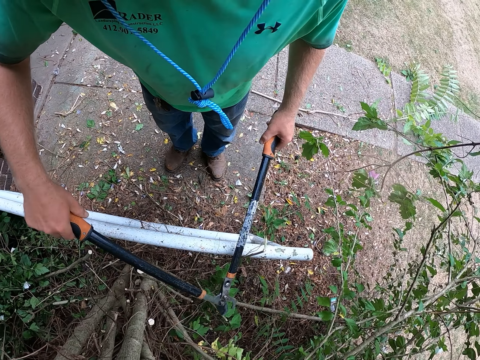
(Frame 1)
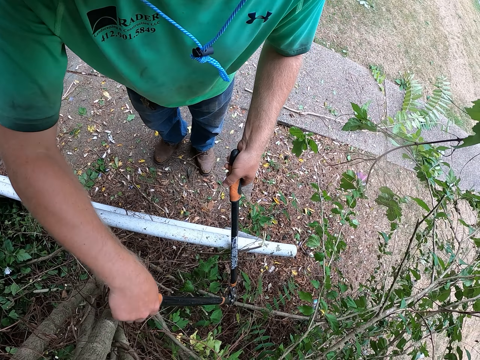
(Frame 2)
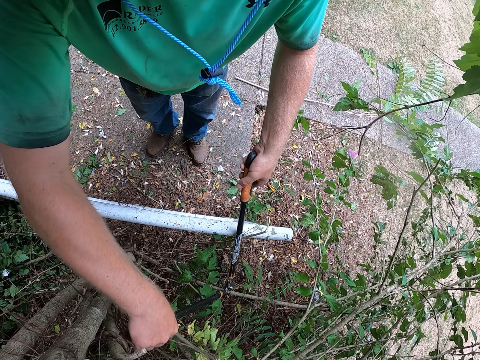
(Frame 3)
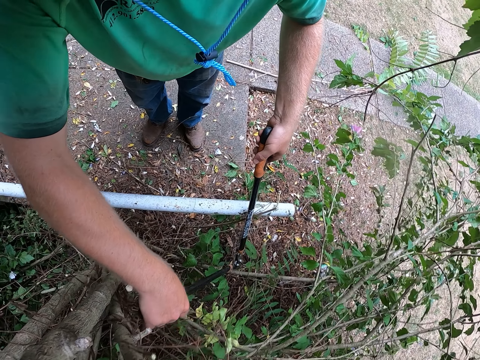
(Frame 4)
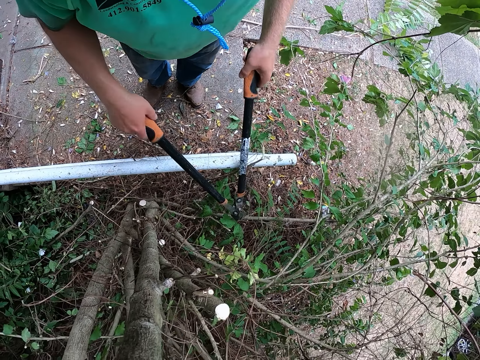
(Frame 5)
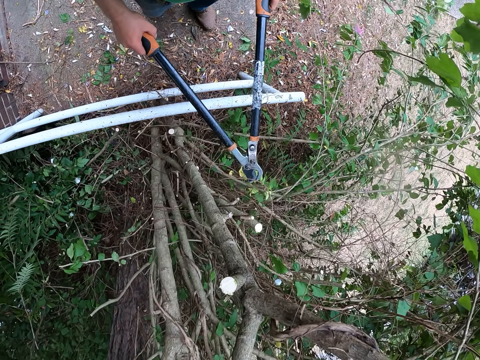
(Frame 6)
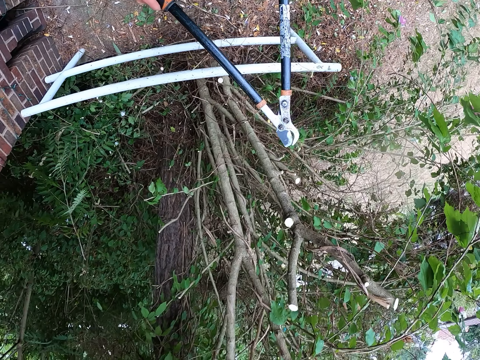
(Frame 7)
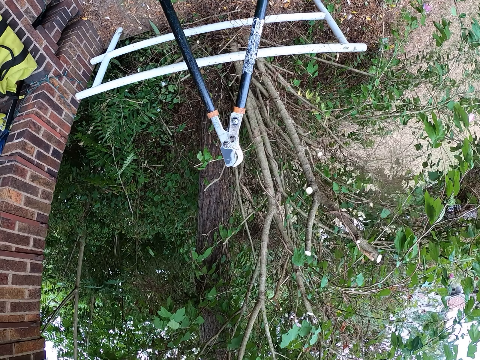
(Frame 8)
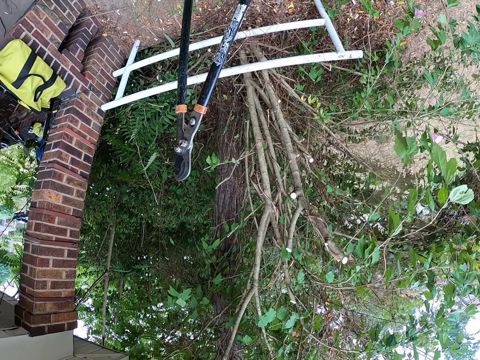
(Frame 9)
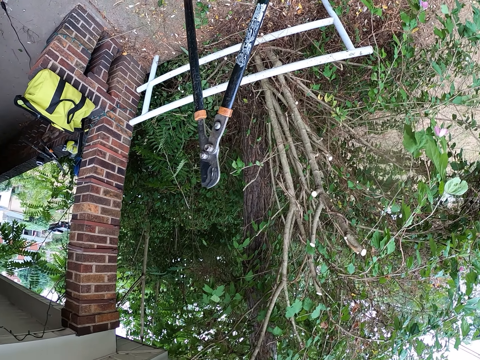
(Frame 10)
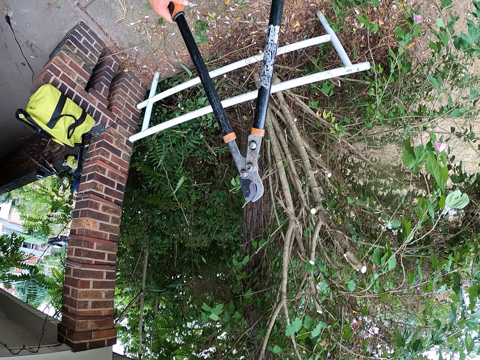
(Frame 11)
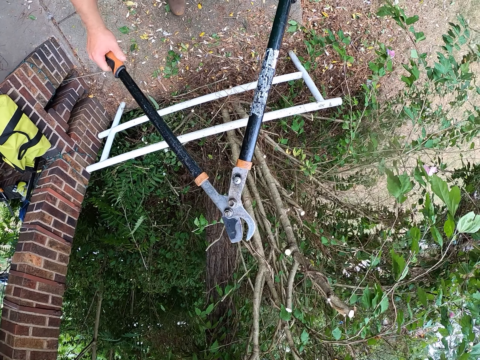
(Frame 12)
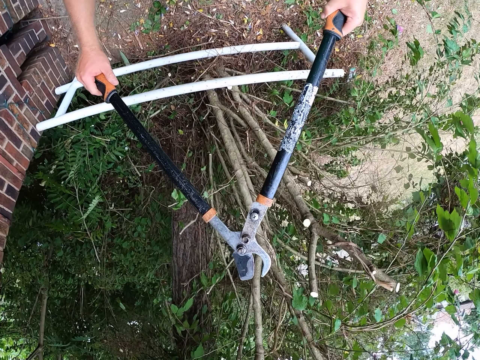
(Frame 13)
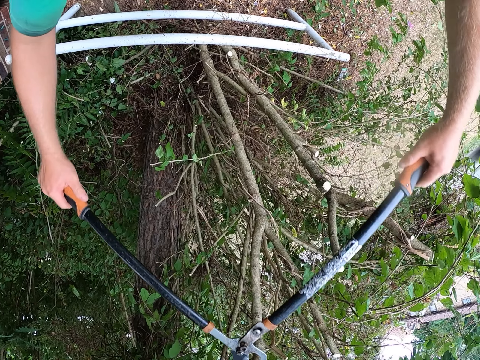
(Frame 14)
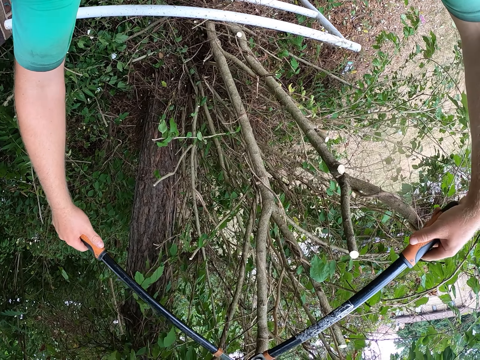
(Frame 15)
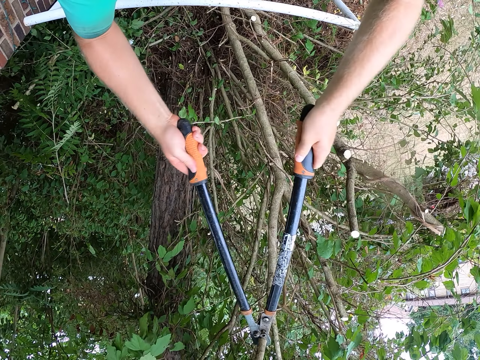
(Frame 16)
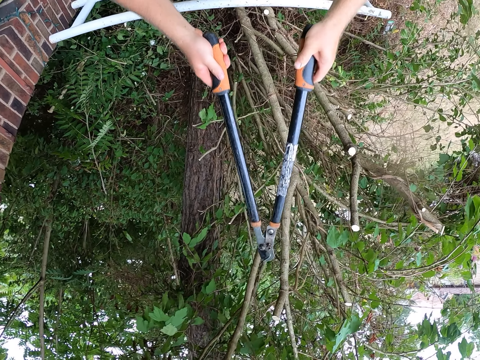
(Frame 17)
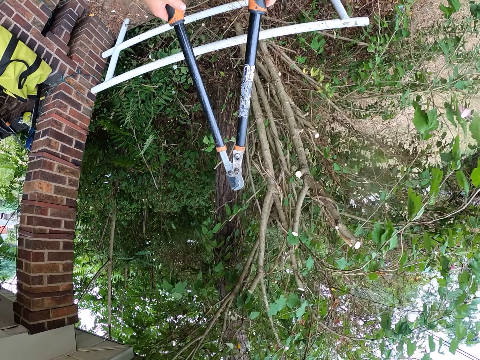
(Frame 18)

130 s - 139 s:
The camera wearer cuts a plant with the shear, or pruning shears, in his hands. He trims the tree with the shear in his hands.

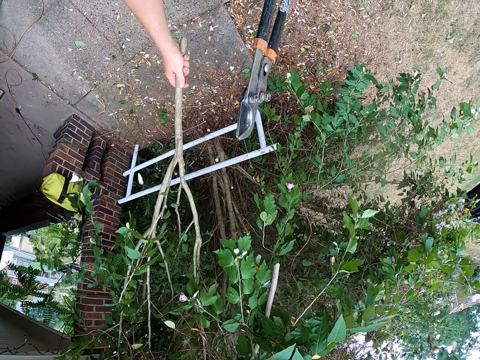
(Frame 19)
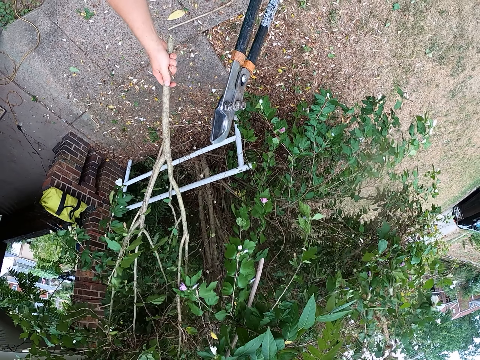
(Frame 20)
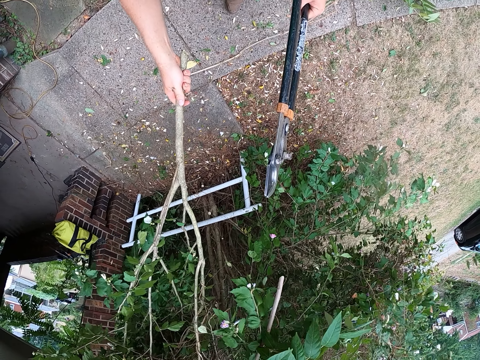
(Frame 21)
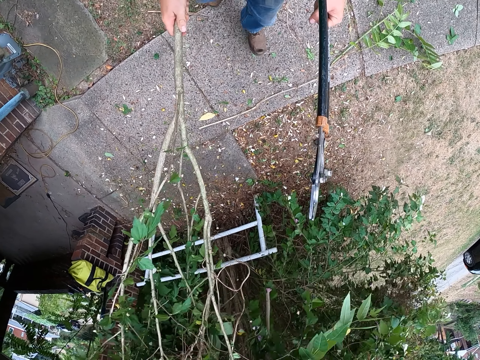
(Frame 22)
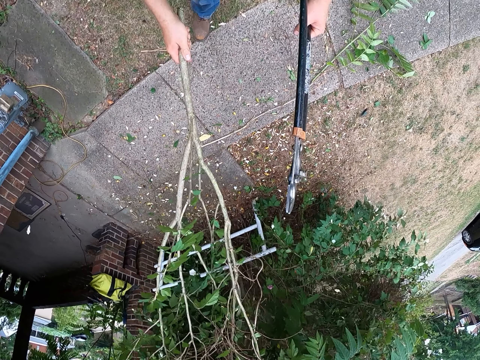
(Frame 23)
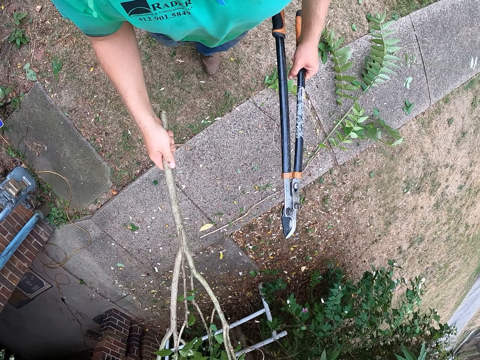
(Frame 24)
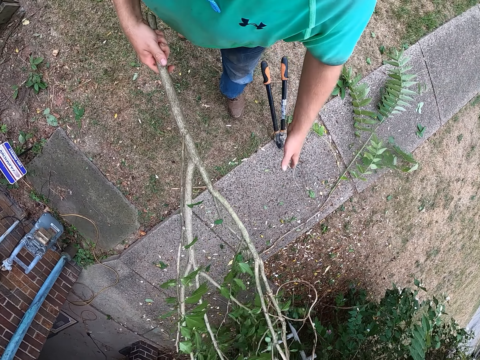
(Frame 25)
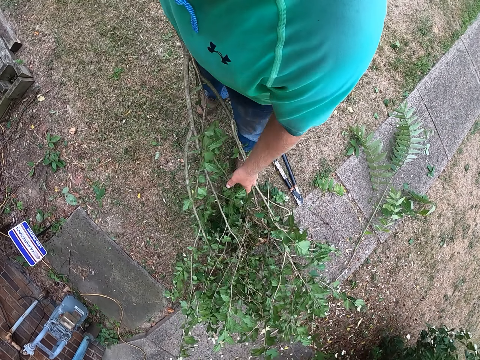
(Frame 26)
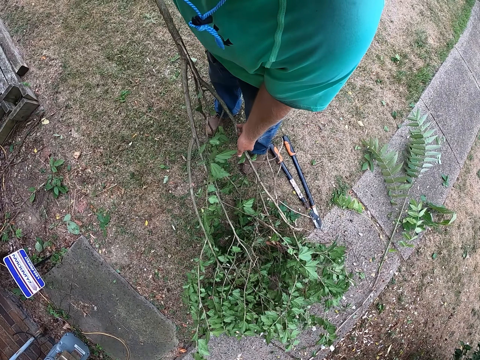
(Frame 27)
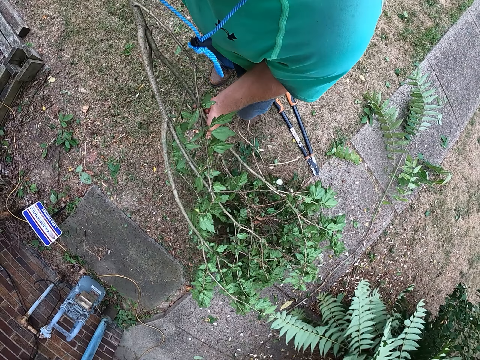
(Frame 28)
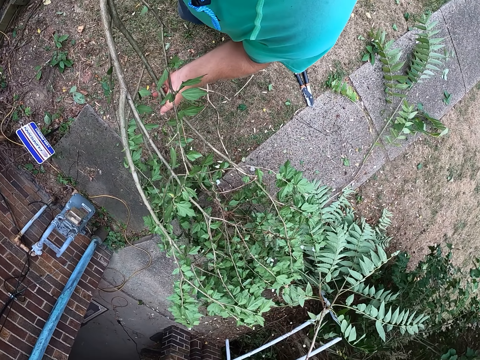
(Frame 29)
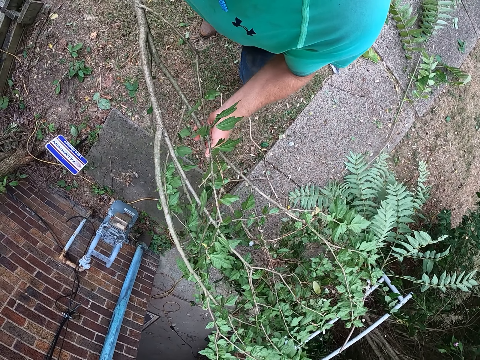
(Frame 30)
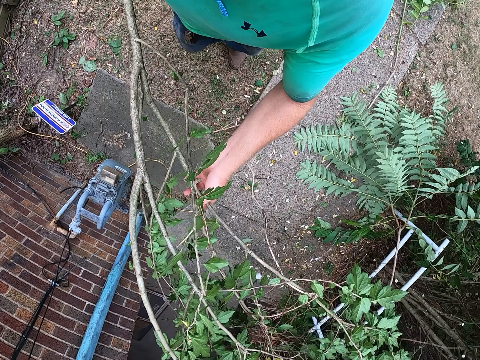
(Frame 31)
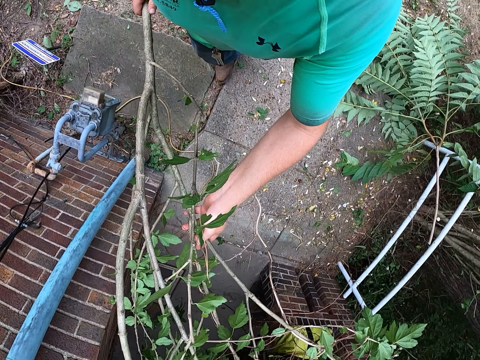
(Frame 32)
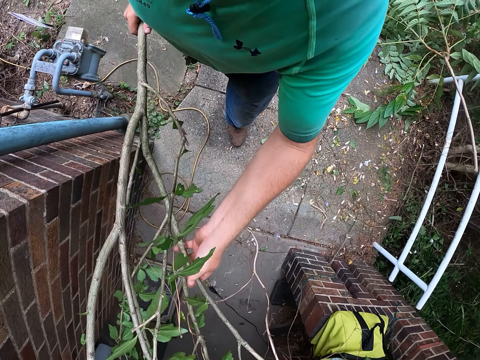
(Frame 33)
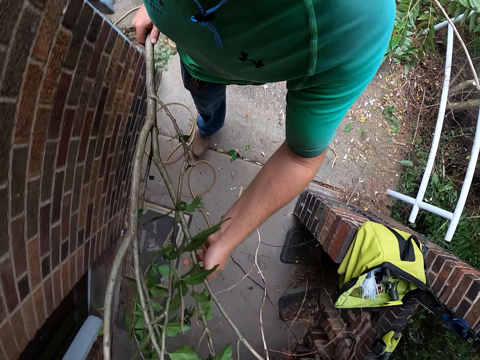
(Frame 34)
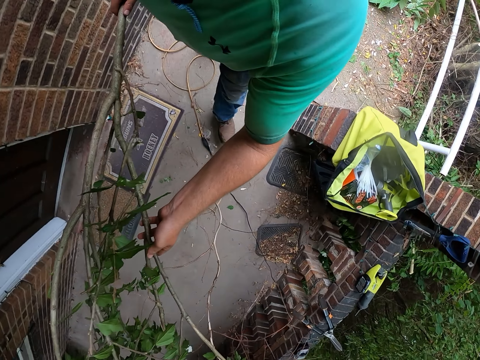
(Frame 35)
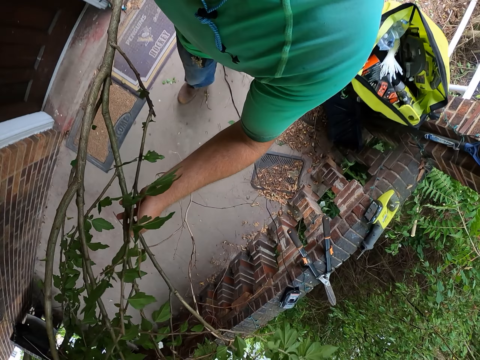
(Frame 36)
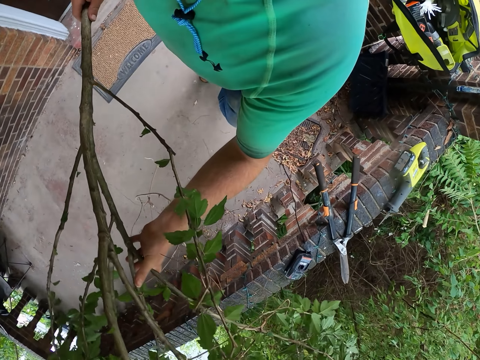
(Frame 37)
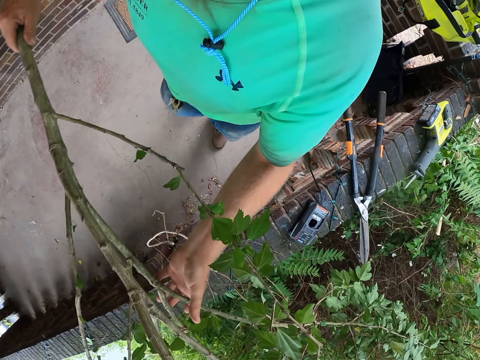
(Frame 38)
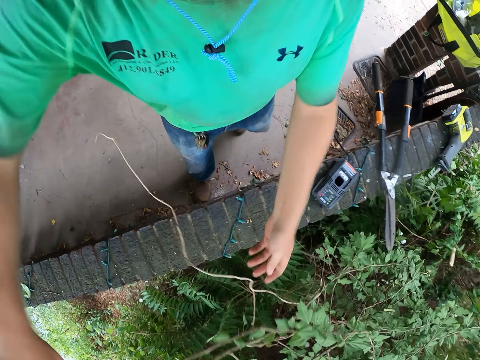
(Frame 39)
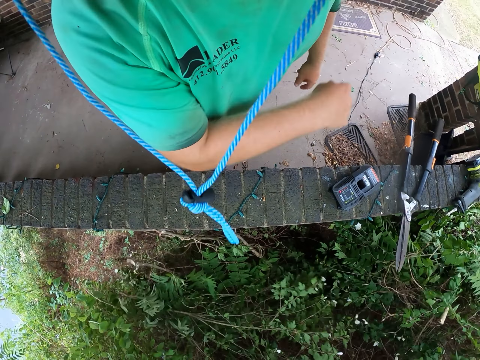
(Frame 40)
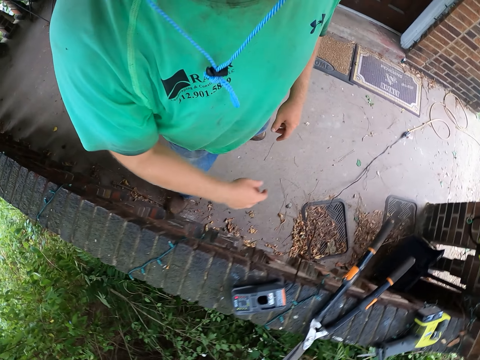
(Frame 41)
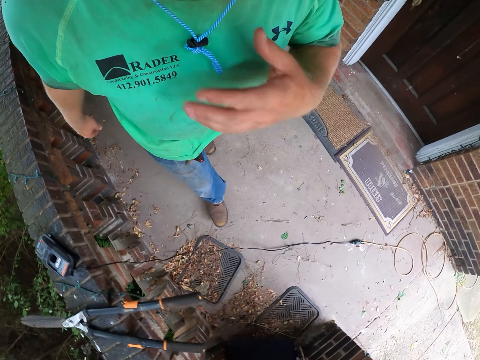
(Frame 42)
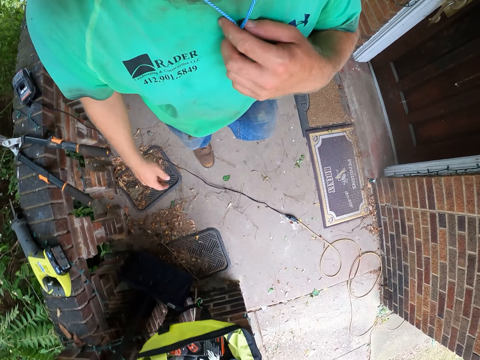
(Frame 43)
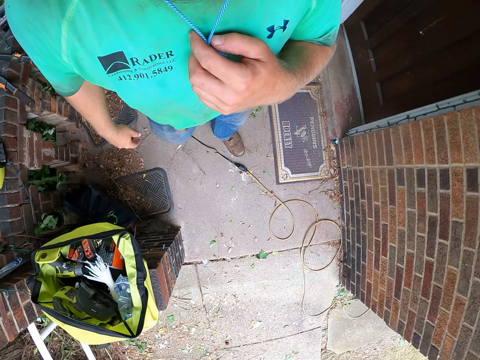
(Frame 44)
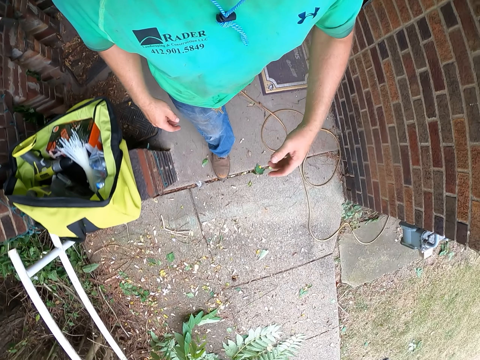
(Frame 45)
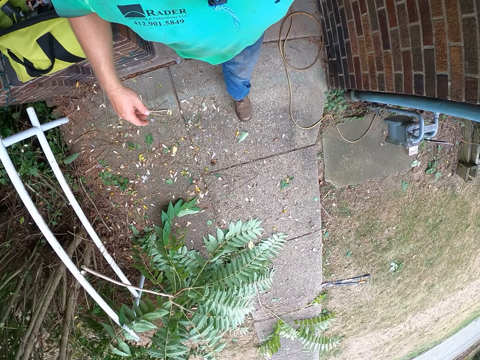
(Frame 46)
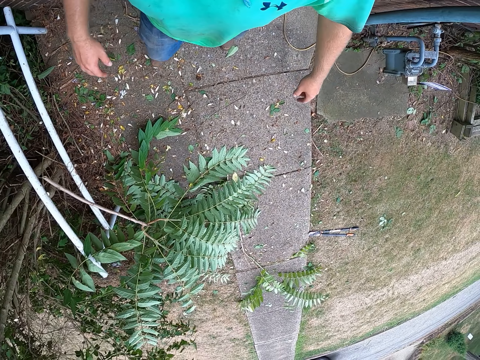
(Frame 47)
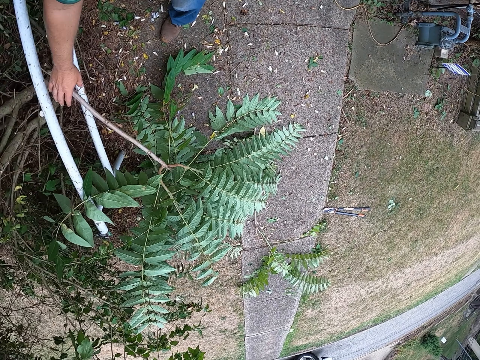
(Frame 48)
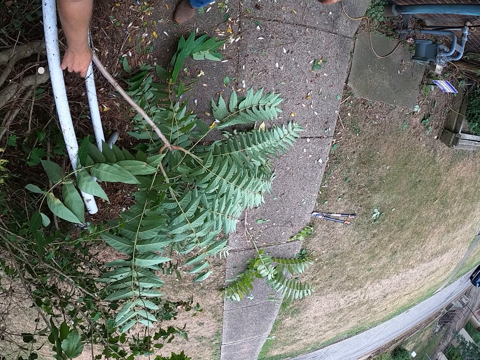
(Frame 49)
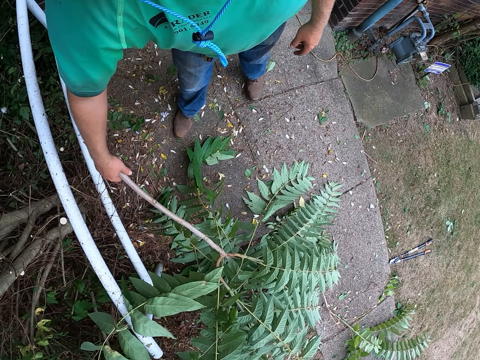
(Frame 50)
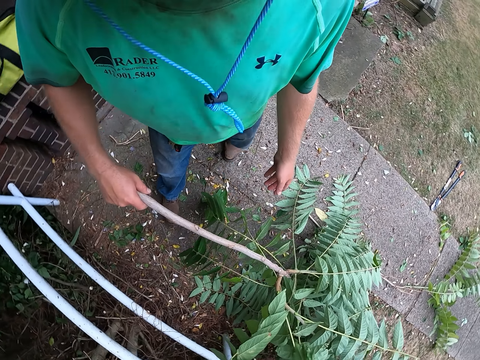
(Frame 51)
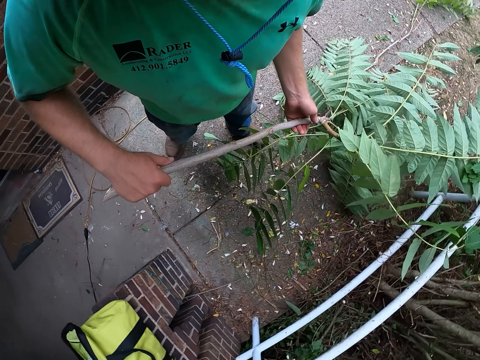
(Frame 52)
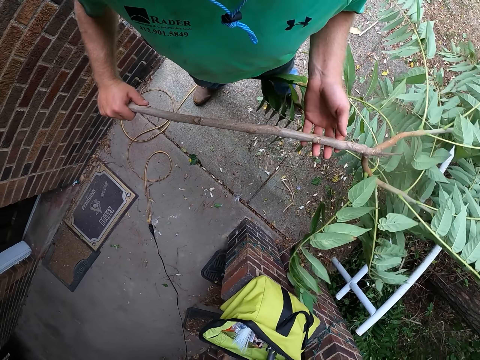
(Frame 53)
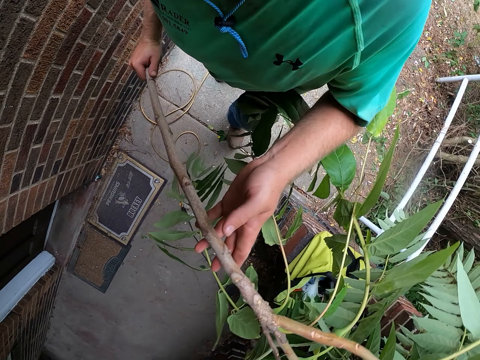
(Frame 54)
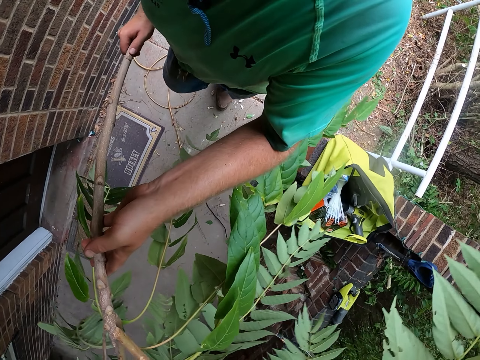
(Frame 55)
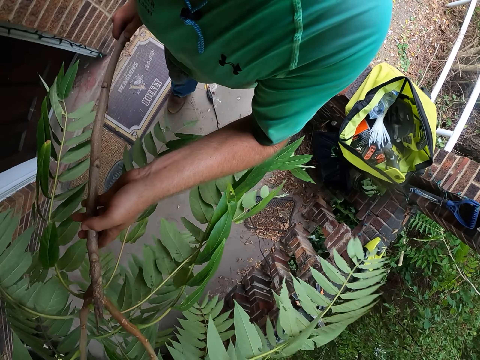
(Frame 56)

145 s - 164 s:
The camera wearer drops the shear in his left hand on the ground. He carries the trimmed branch or flower branches with both hands. He walks outside with the flower branches. He throws the trimmed branch in his hands on the ground. He touches a rope around his neck with his left hand. He touches his face with his left hand. He walks outside. He picks a trimmed branch from the ground with his right hand. He carries the trimmed branch with both hands.
